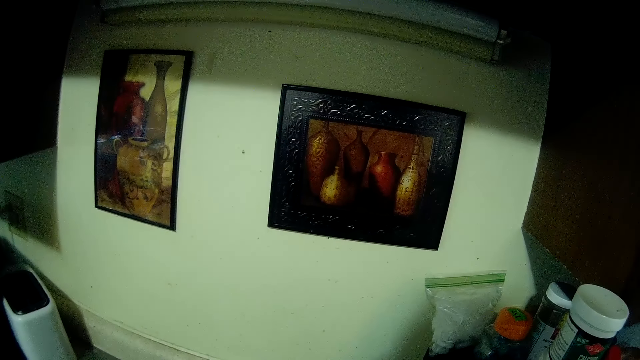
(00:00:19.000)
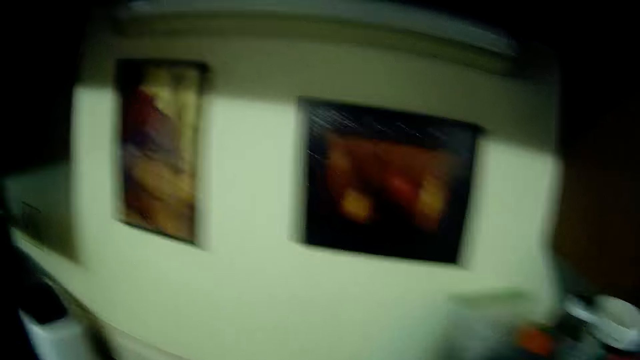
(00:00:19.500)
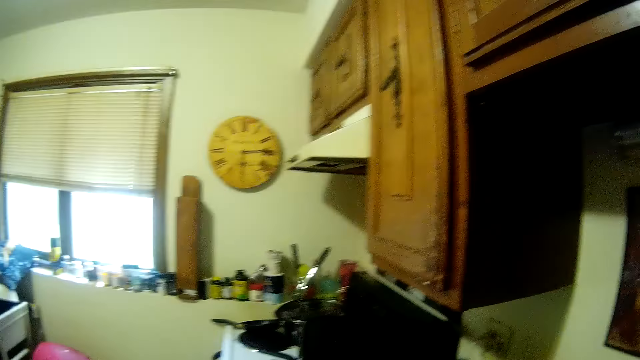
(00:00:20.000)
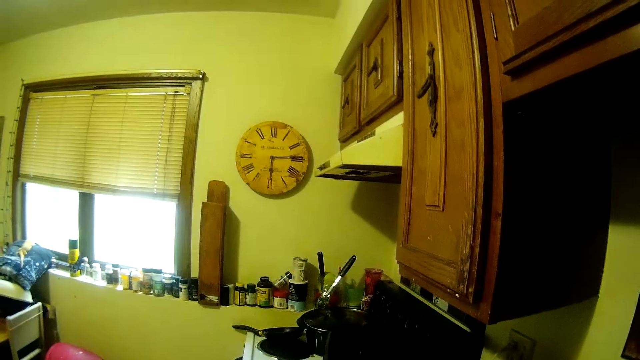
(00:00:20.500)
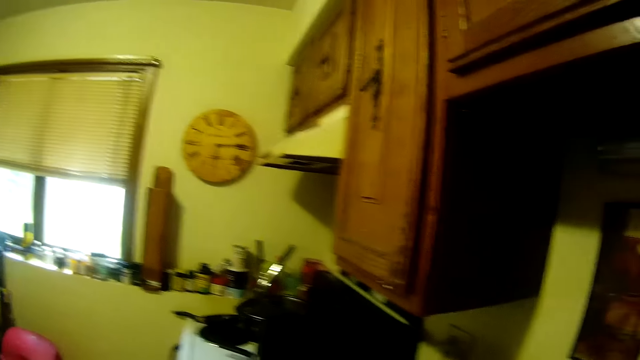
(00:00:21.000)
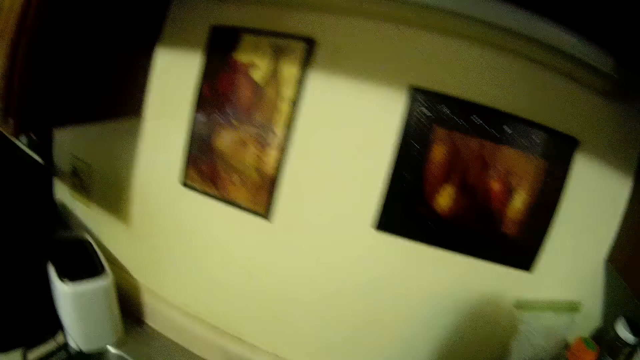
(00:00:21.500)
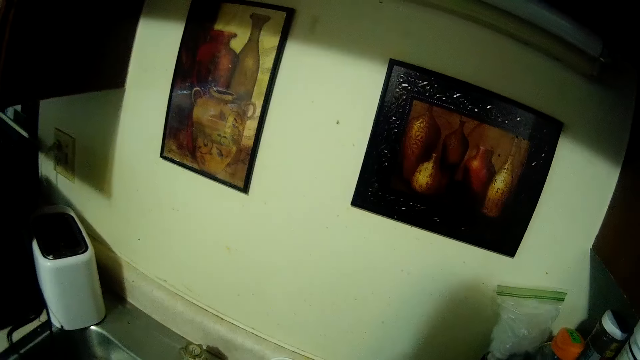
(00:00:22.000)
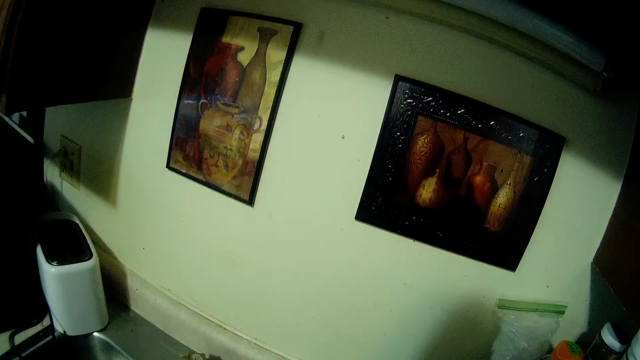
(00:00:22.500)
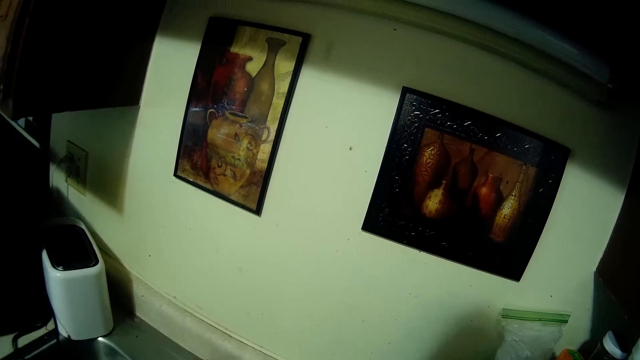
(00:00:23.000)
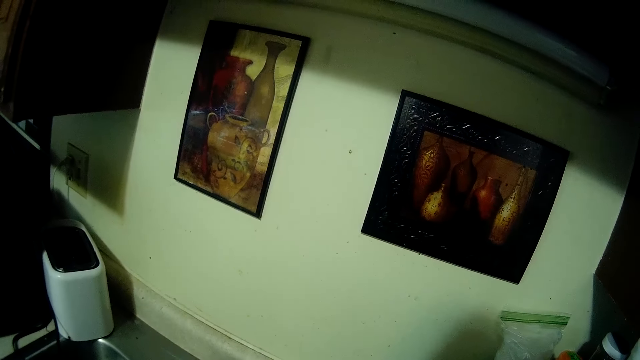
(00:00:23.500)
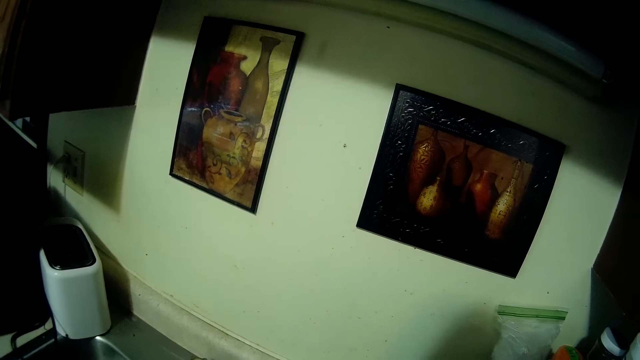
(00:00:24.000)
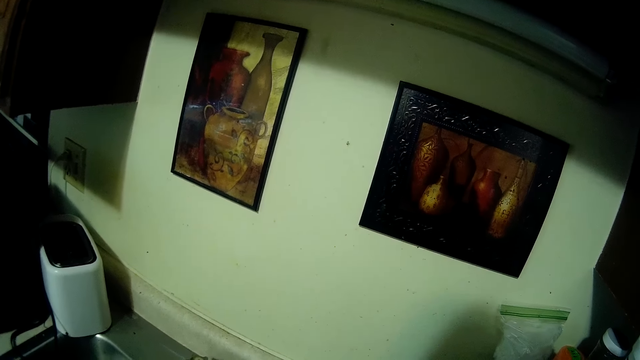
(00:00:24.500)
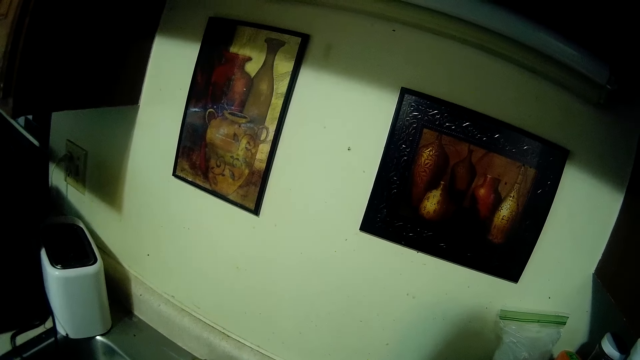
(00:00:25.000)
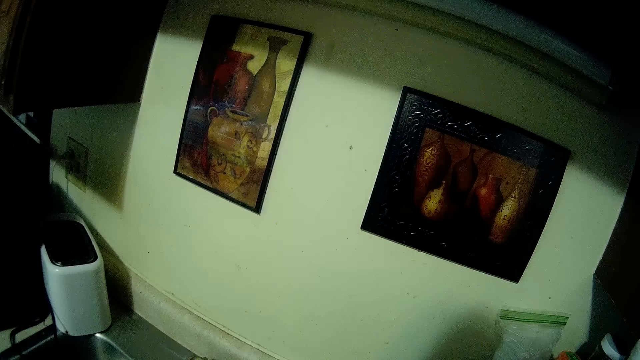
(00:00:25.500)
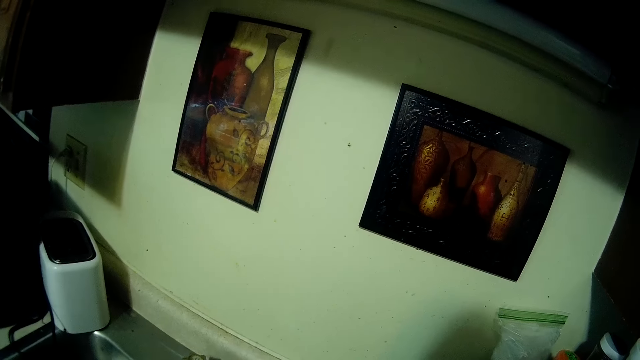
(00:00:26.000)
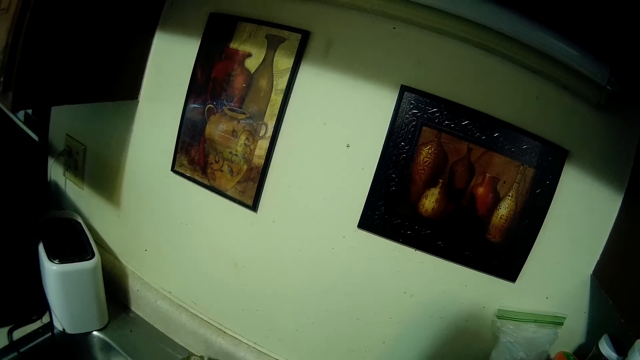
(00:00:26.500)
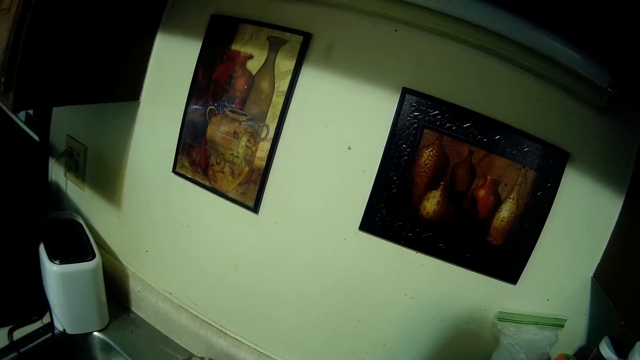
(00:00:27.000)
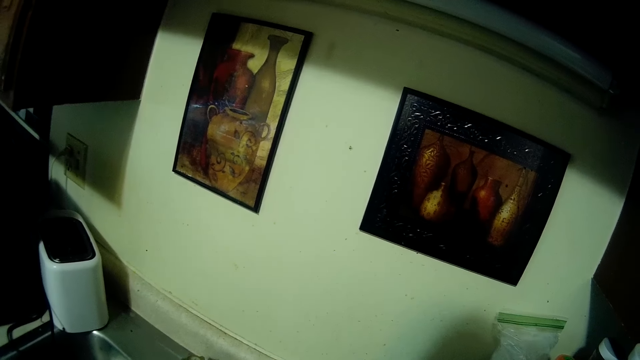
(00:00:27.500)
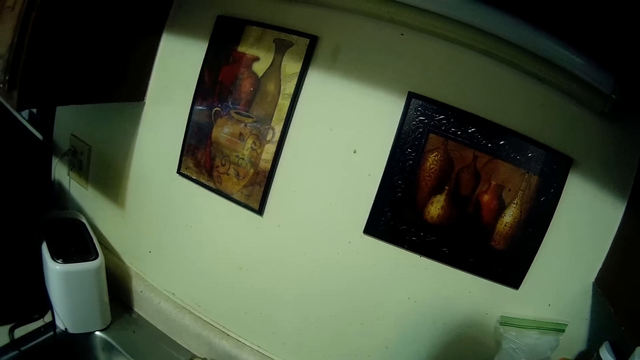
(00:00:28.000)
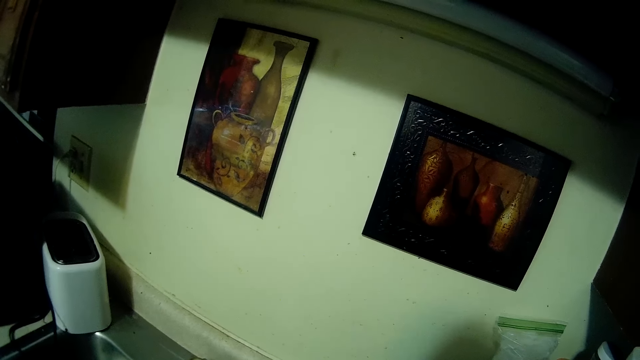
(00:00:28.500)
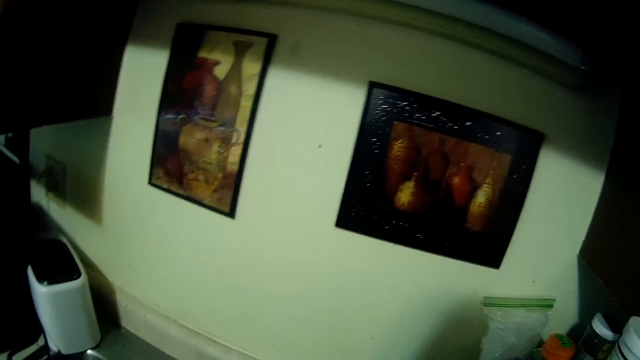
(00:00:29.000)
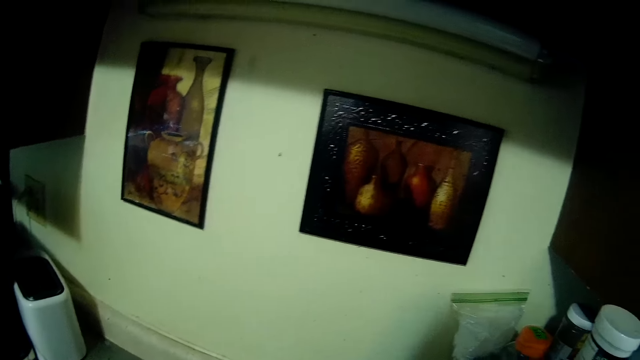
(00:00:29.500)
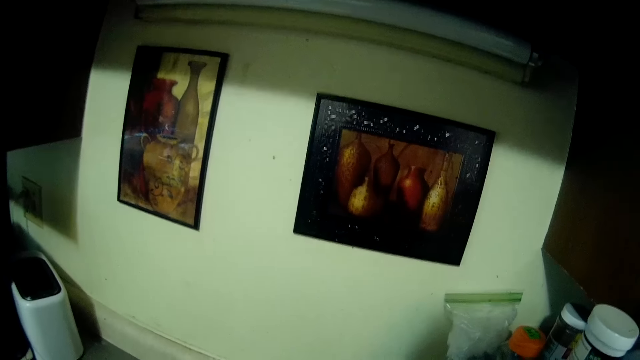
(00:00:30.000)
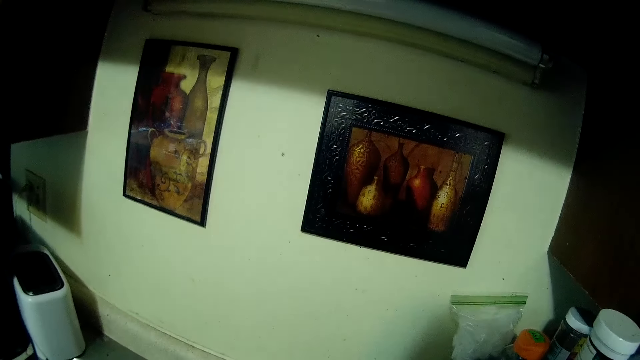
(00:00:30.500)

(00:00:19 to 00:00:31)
The camera wearer looks around the kitchen.

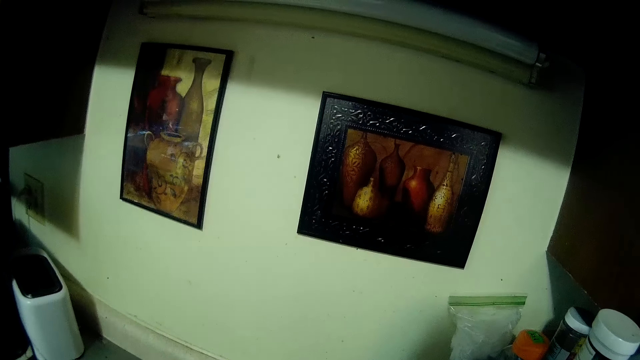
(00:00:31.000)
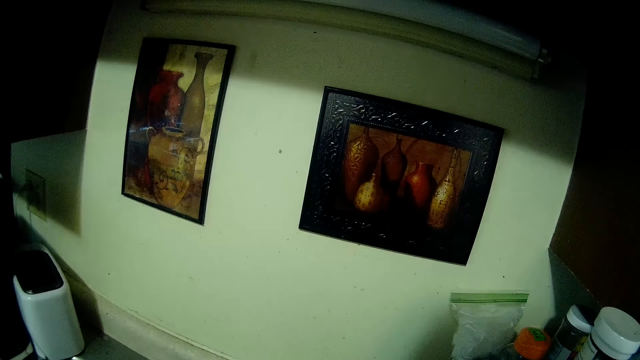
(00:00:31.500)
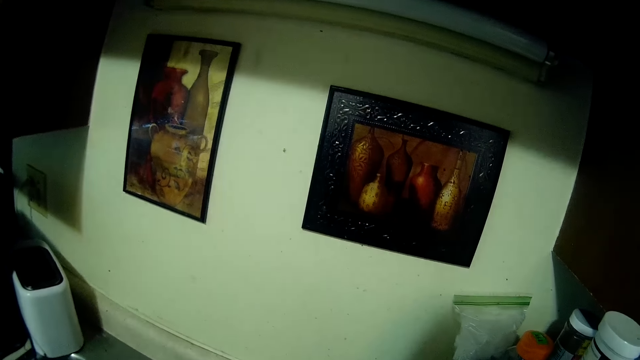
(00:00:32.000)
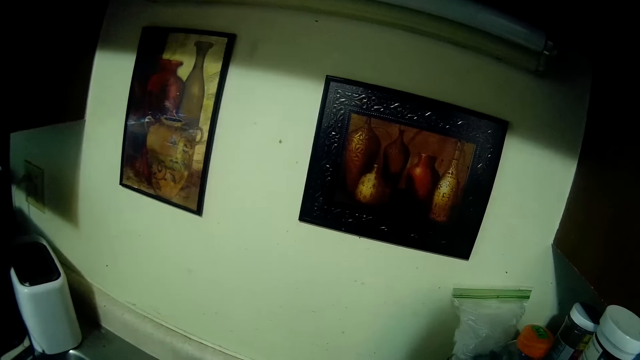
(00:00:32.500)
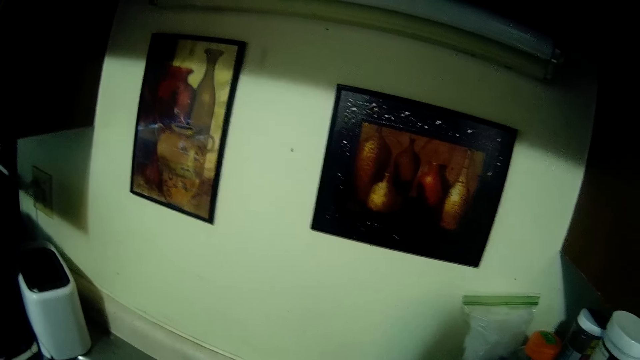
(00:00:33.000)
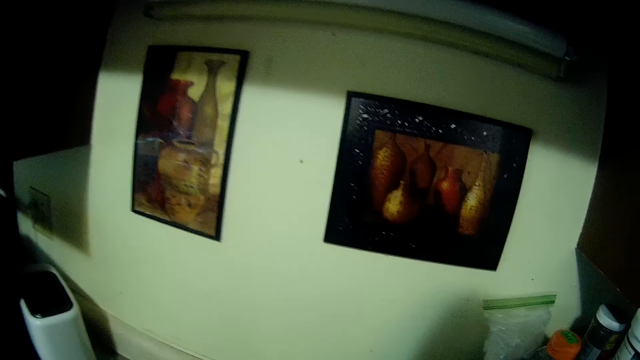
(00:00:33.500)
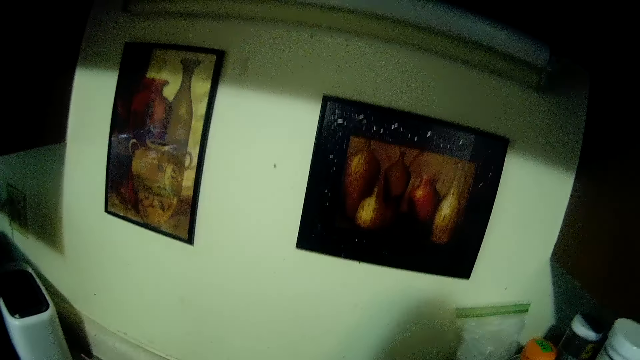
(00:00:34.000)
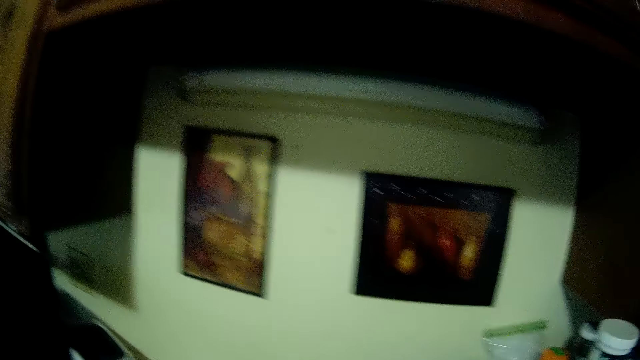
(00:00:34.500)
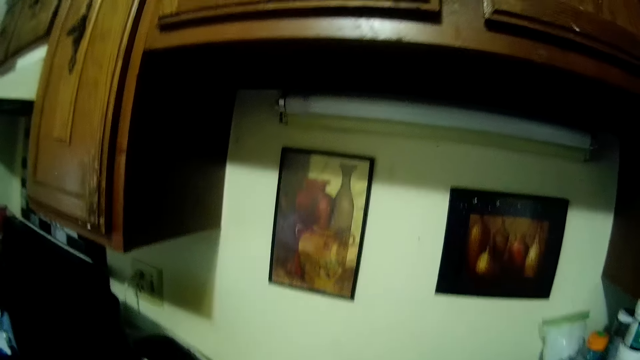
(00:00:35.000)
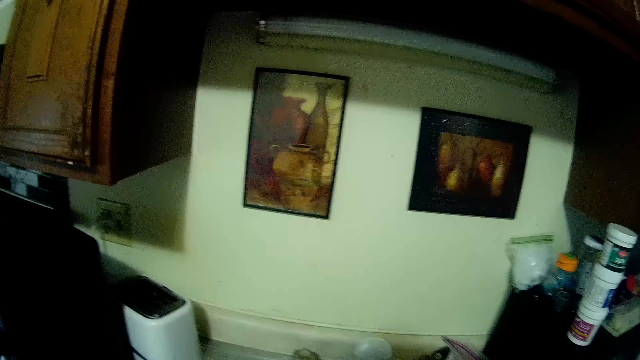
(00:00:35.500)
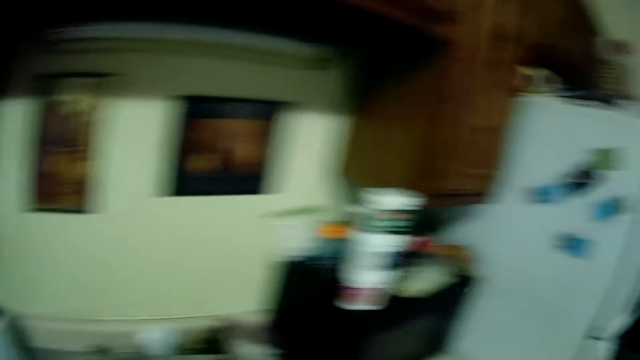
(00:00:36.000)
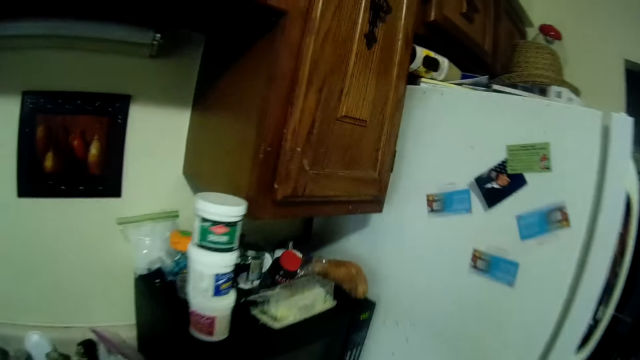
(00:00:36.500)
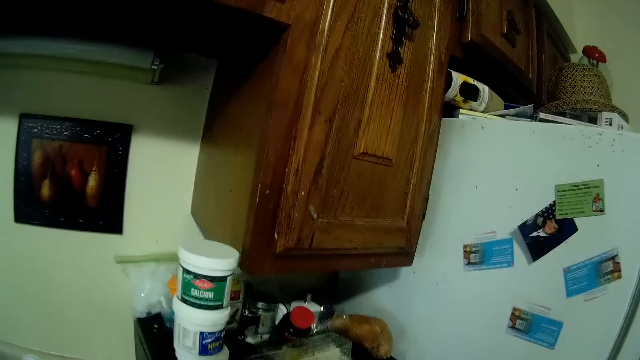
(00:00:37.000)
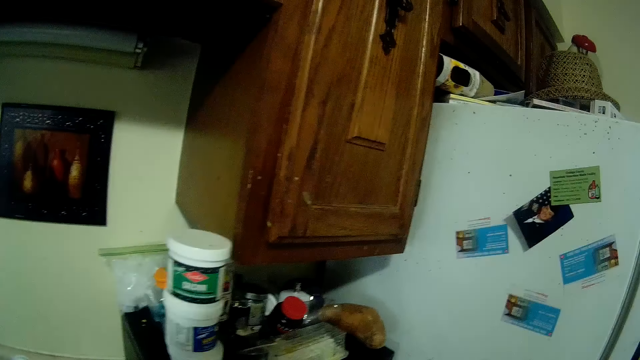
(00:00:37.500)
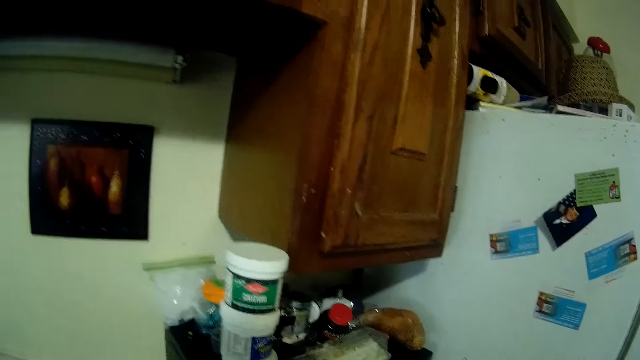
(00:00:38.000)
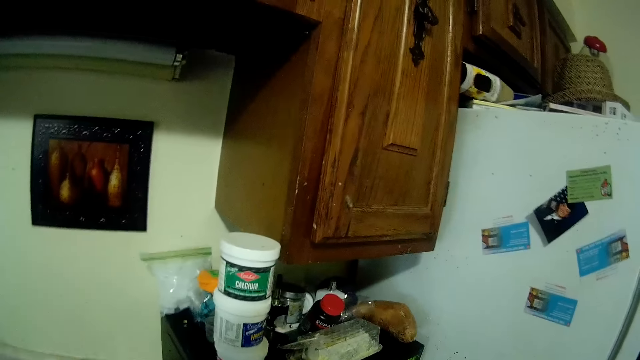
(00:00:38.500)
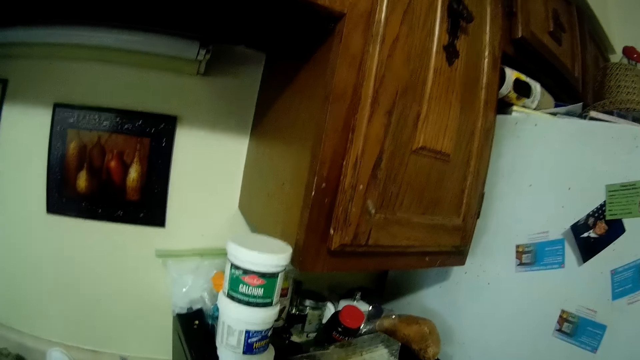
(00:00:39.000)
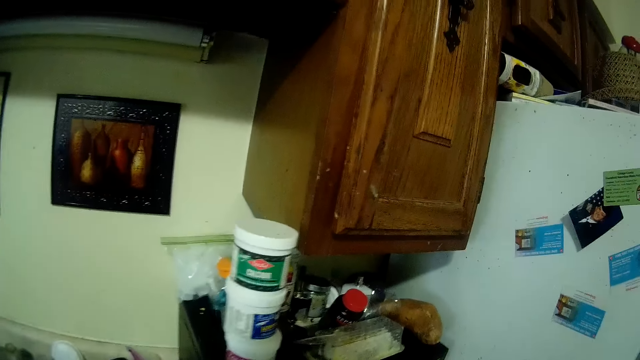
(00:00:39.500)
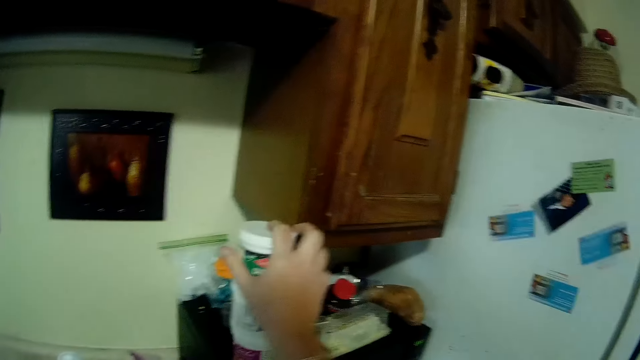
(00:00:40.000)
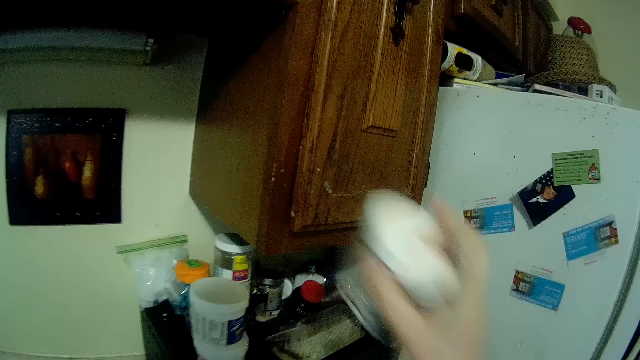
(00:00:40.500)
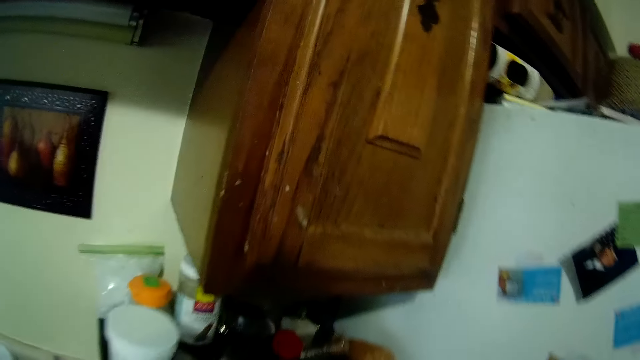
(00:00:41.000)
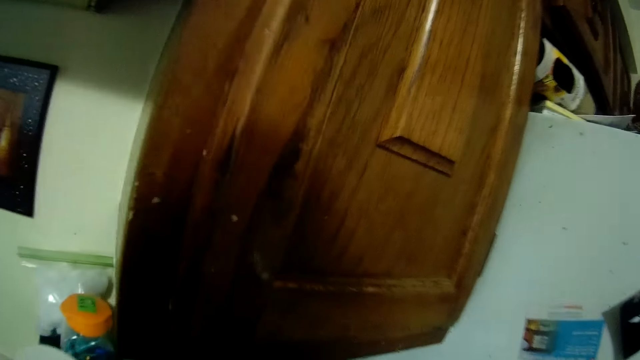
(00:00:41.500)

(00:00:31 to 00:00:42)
The camera wearer looks at the cupboard. She picks a bottle of calcium from the oven with her right hand.
